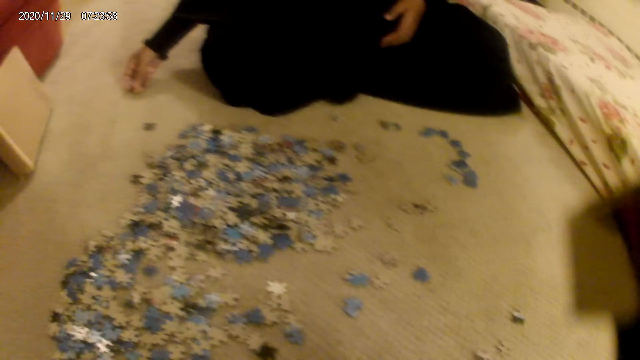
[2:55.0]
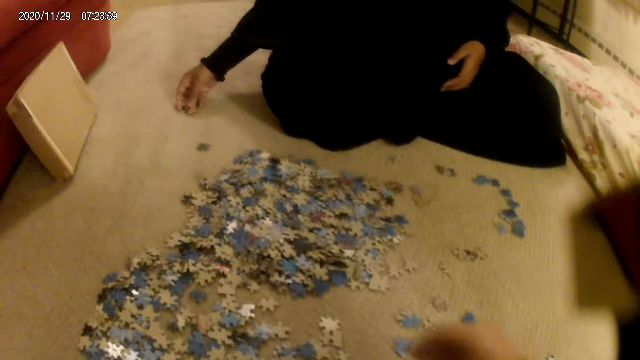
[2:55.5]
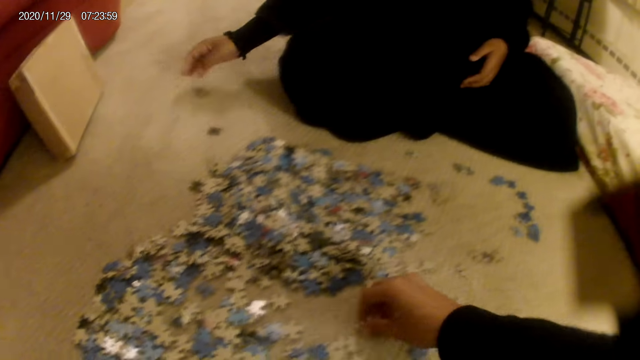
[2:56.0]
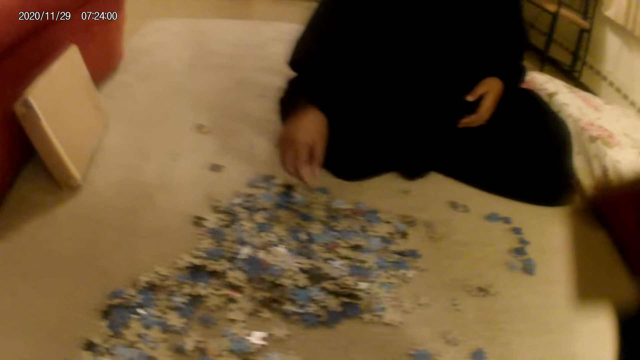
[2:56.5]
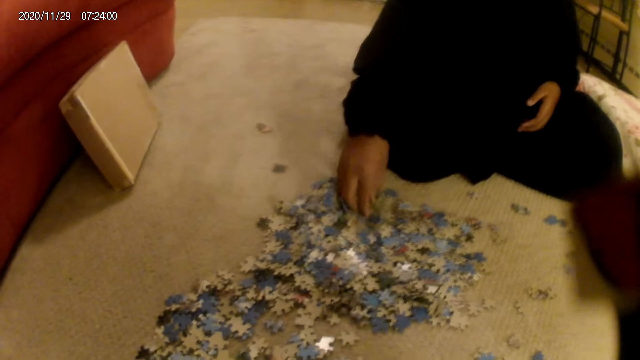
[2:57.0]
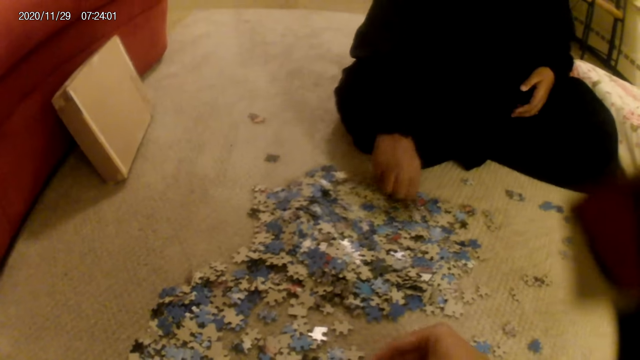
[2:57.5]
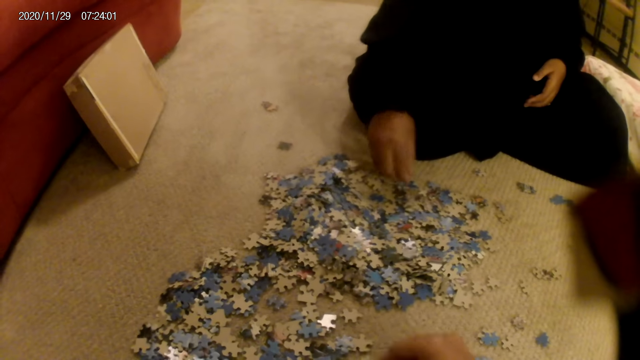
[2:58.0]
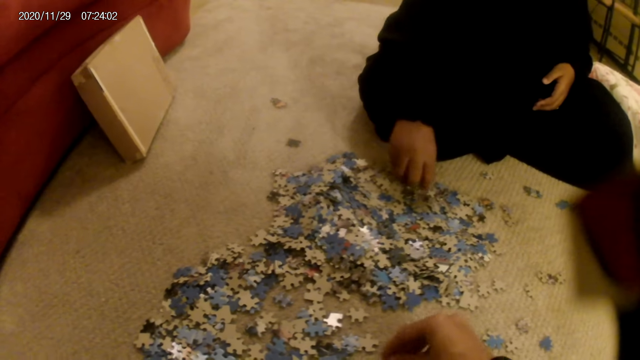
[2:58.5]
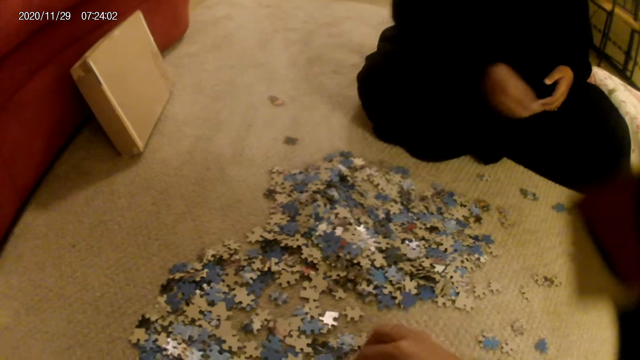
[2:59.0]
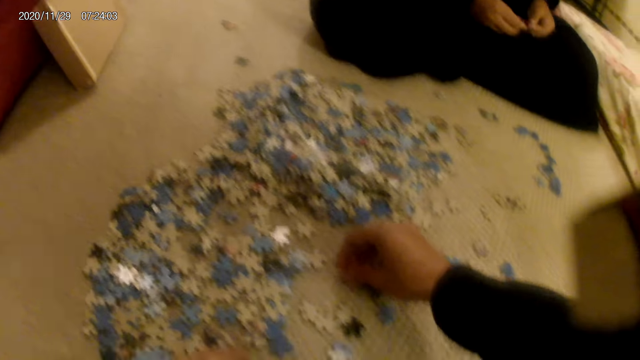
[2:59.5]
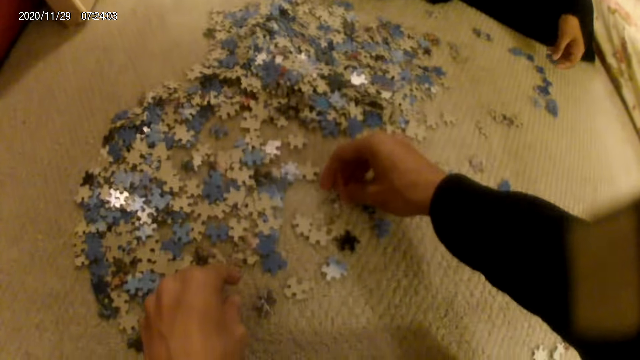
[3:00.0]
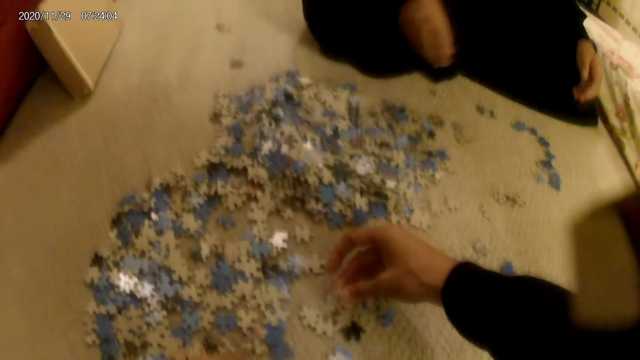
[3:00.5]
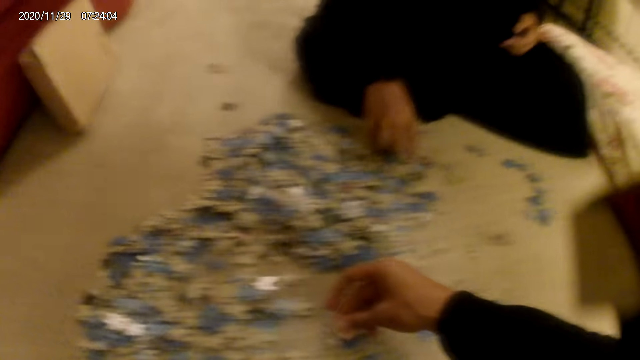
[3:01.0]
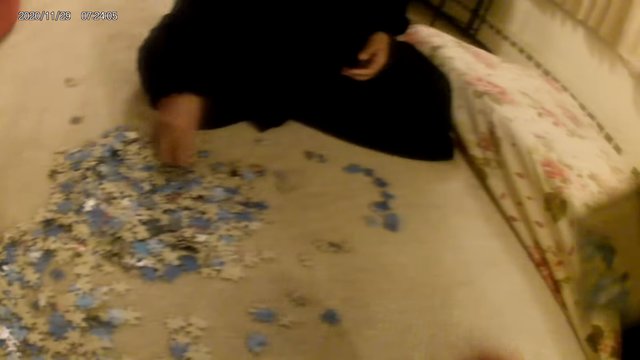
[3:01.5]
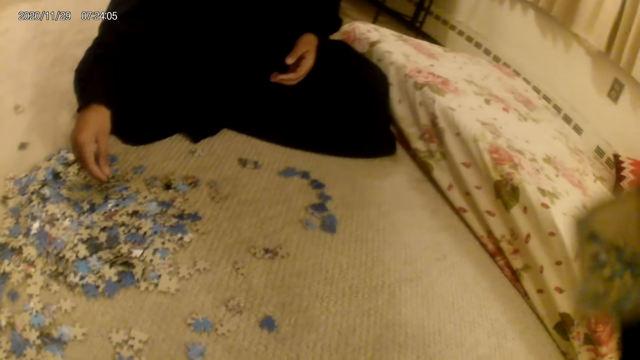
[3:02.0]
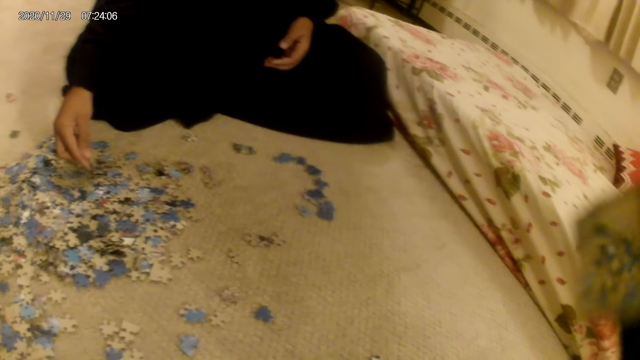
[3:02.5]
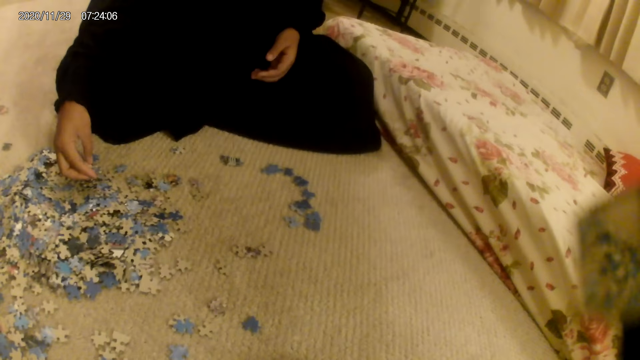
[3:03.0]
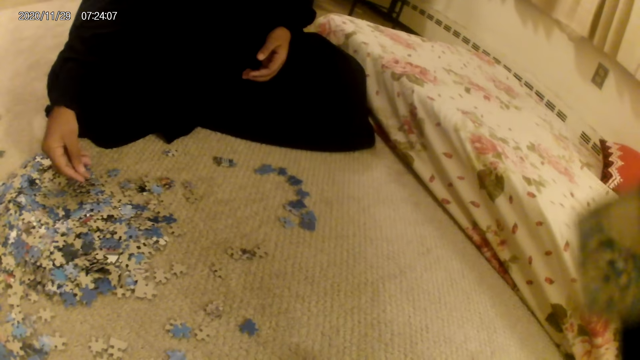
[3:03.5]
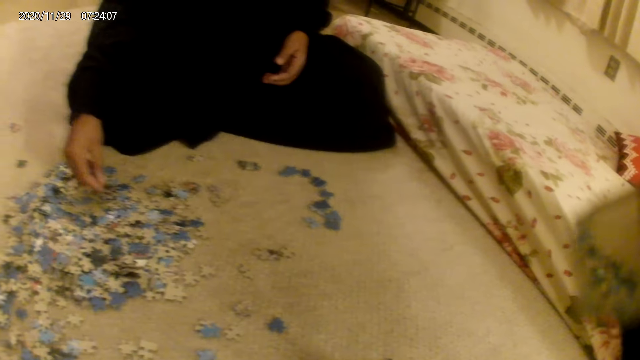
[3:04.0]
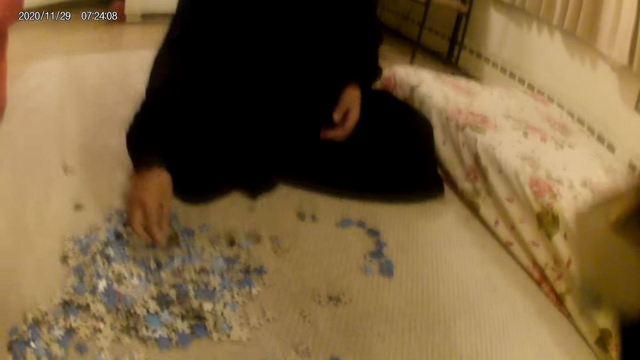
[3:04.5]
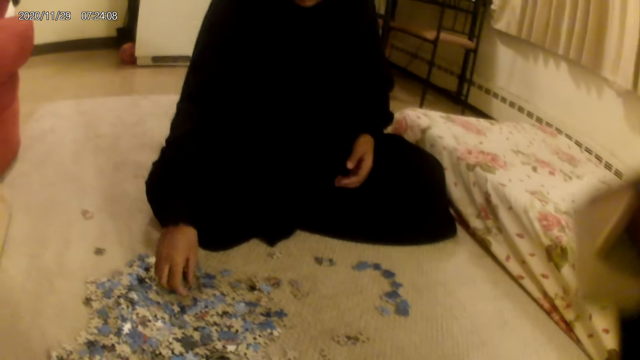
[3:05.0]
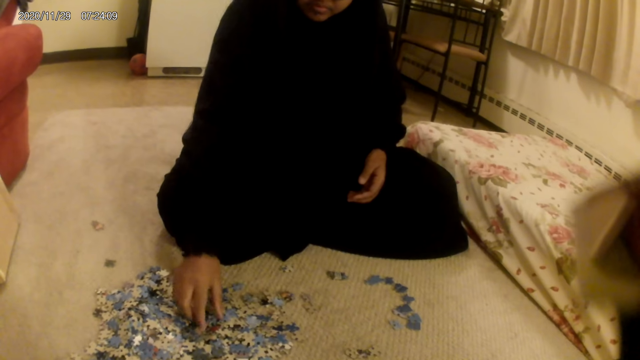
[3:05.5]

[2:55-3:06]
A woman moves a card on the floor. The camera wearer moves the card on the floor. They pick up the jigsaw puzzle pieces. The woman moves the card on the floor and picks the card from the floor. The camera wearer picks the card from the floor. They move the jigsaw puzzle pieces. The woman sorts the card from the floor.

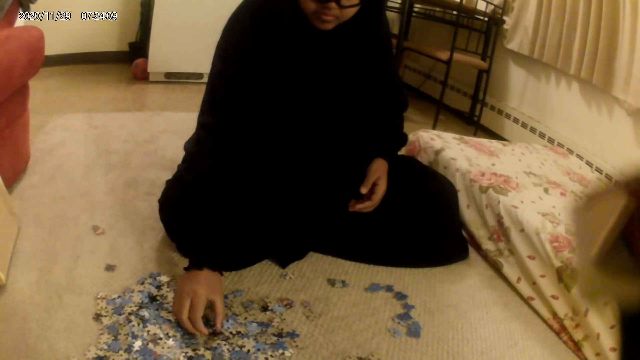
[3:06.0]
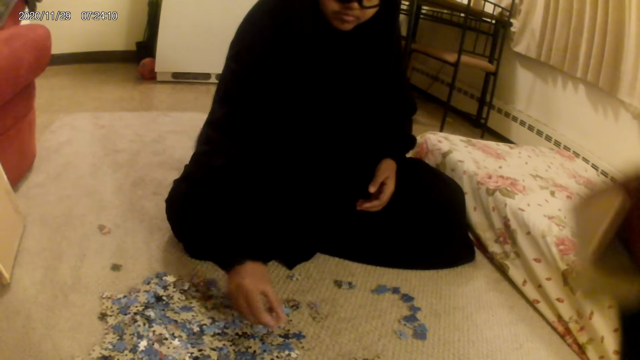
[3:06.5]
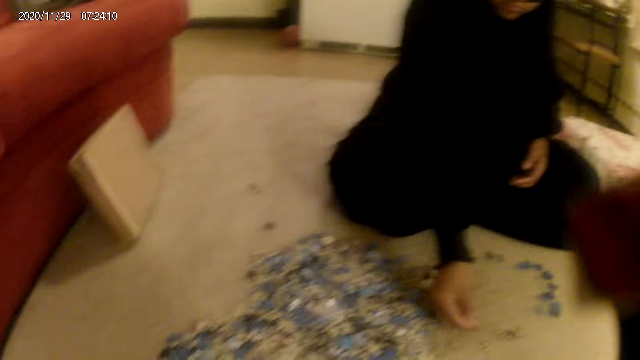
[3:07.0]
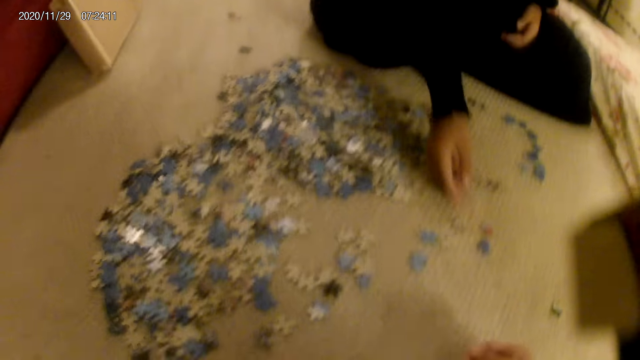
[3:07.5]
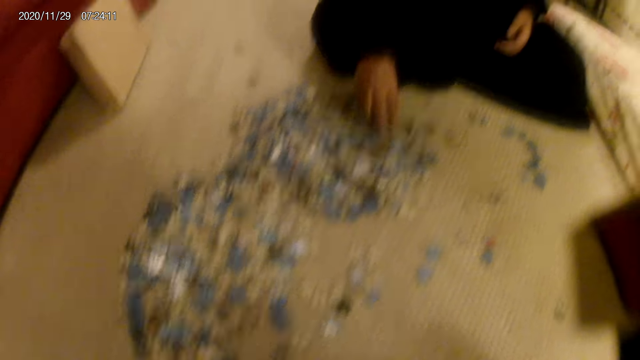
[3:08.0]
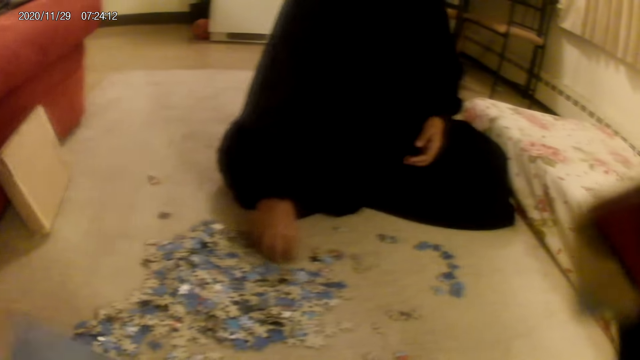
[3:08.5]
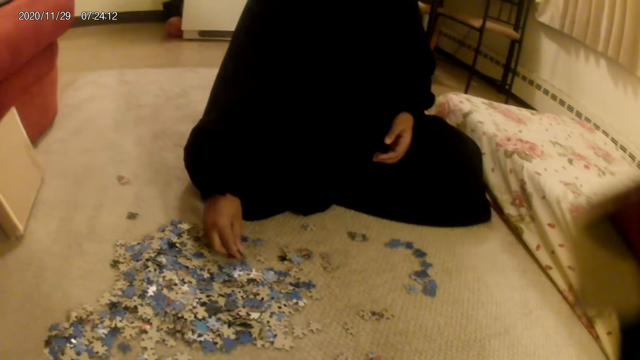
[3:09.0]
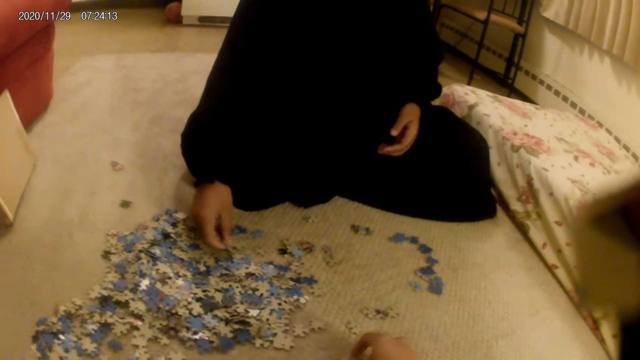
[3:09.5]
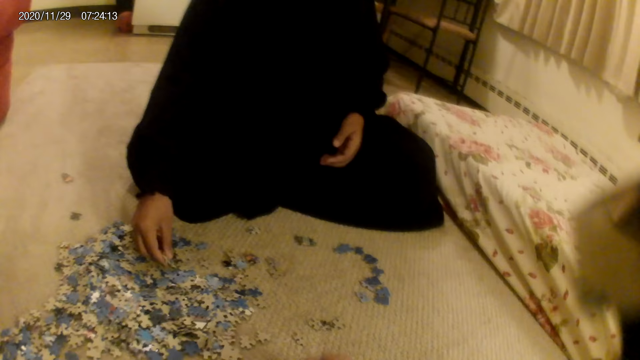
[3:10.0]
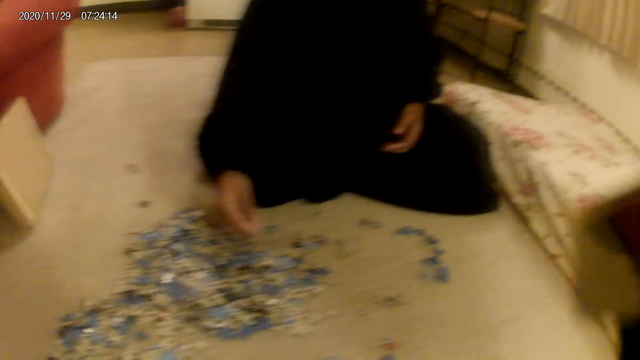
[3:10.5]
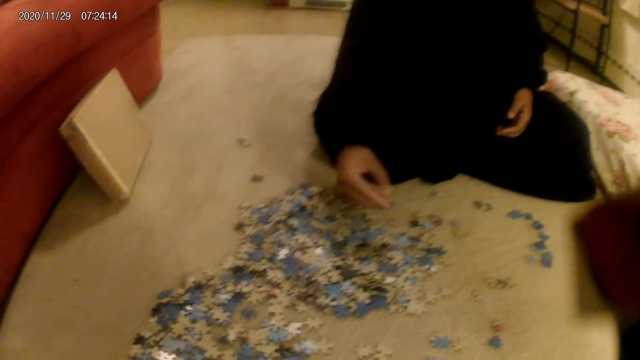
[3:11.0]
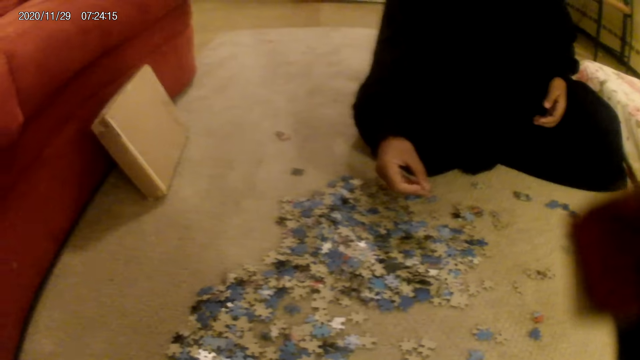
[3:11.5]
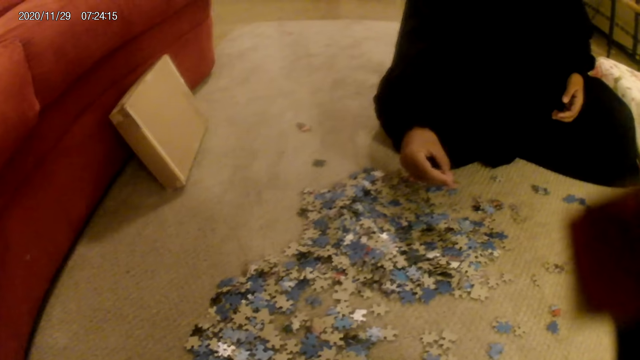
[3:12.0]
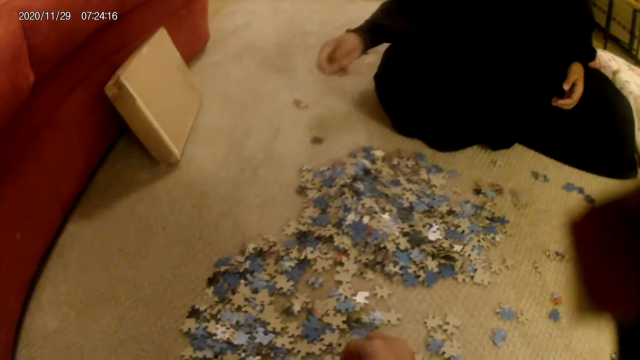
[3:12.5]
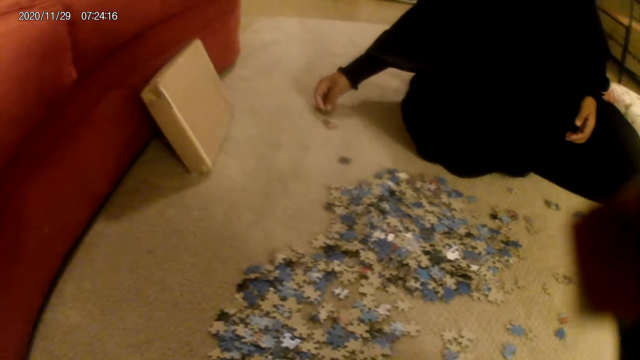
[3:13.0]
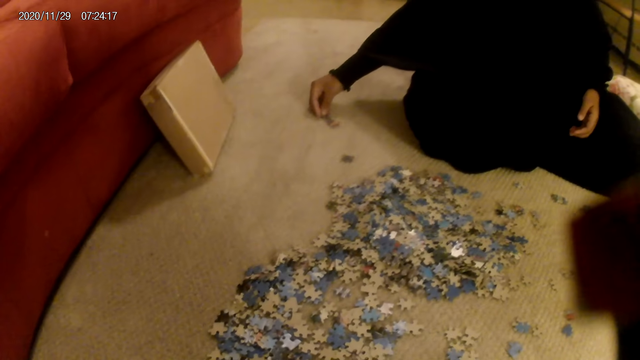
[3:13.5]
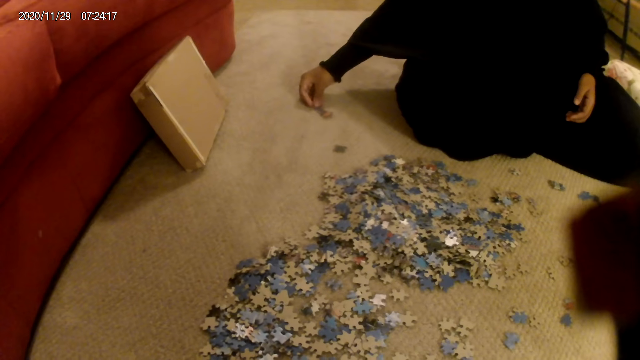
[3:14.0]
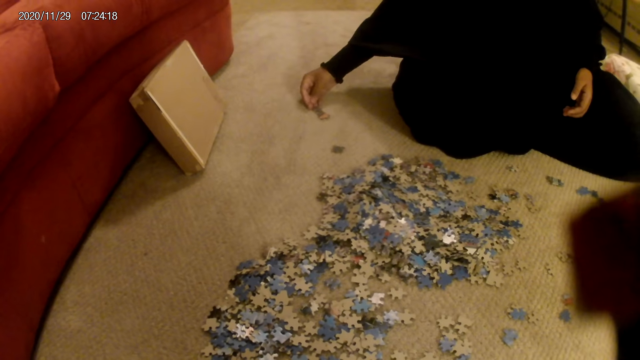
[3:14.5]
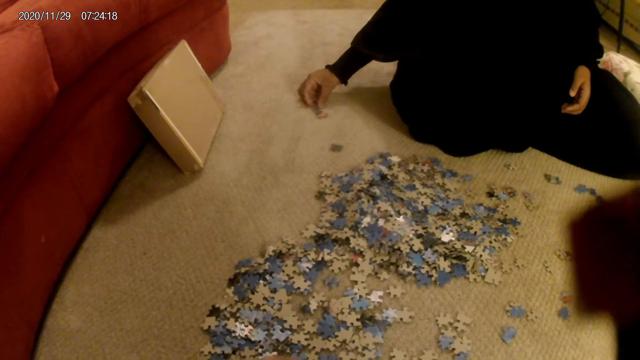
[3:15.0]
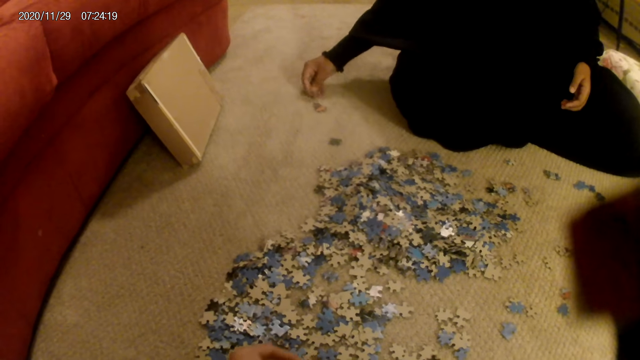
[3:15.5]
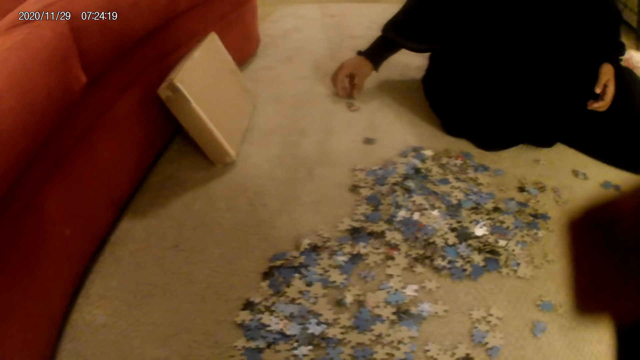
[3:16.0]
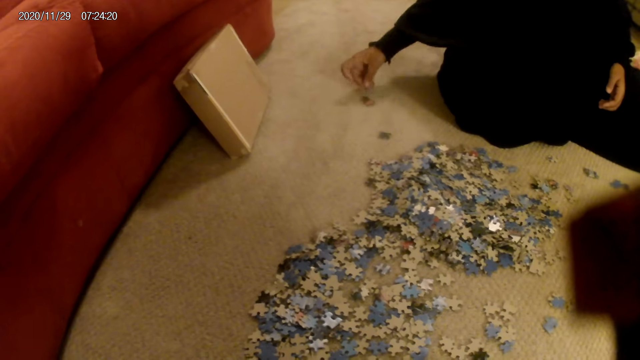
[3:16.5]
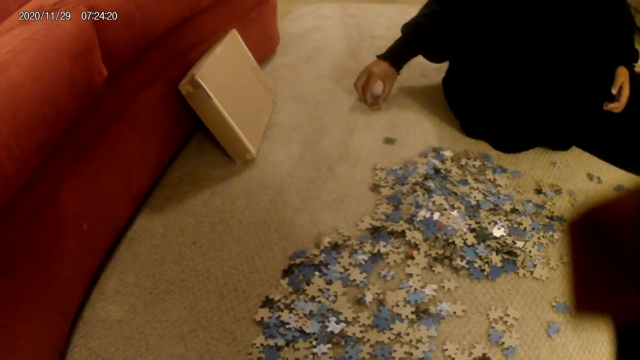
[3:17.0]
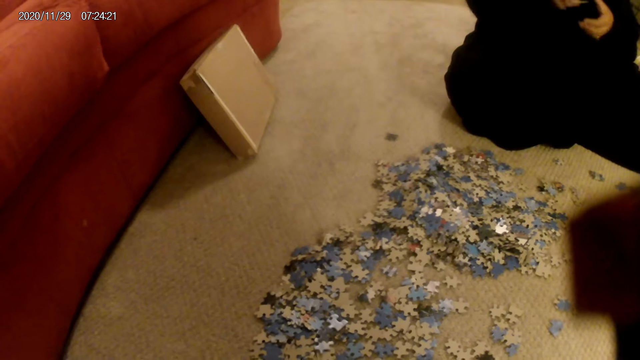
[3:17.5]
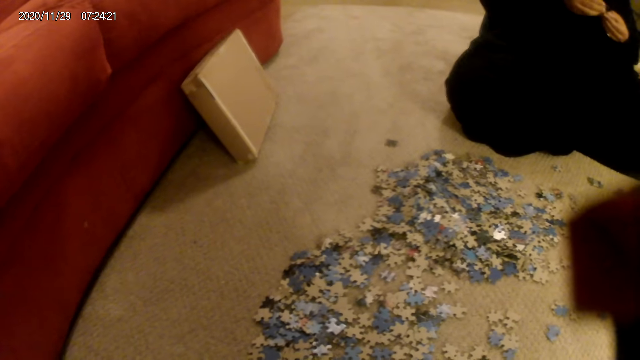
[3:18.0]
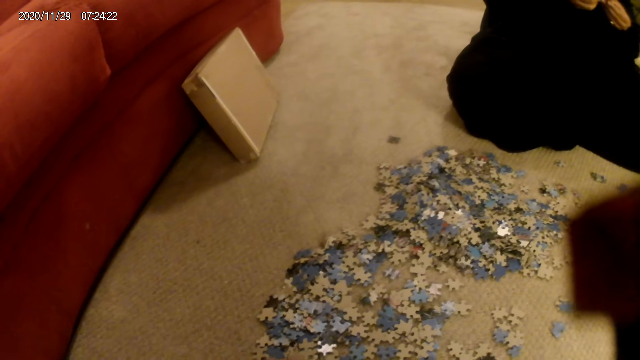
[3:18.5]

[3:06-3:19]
A woman moves a card on the floor. The woman moves the card on the floor again. The woman does something. The woman picks up the jigsaw puzzle pieces. The woman holds the card on the hand.
